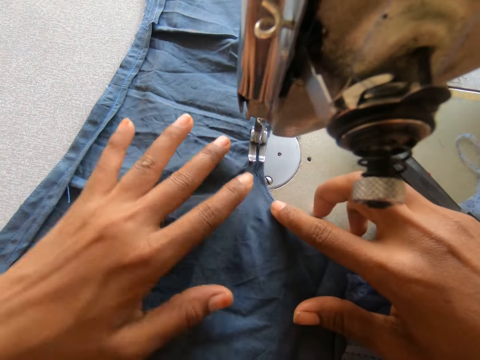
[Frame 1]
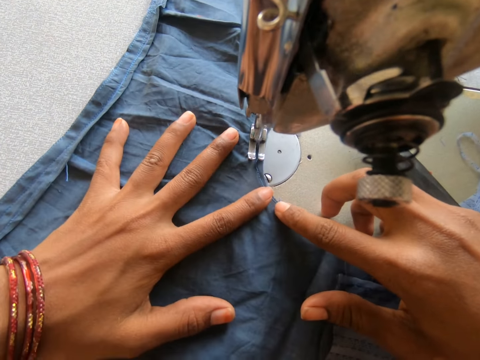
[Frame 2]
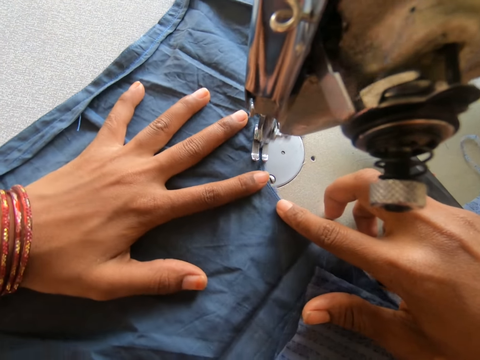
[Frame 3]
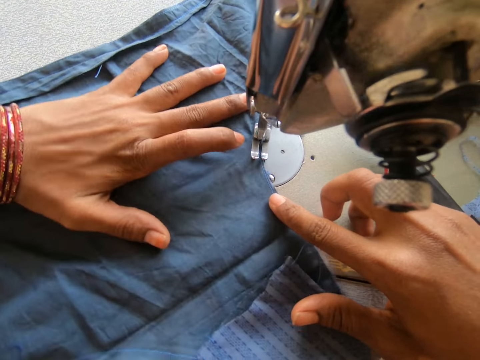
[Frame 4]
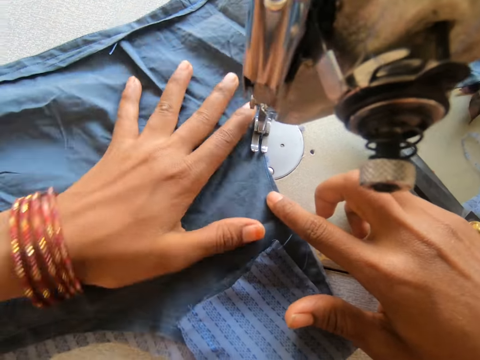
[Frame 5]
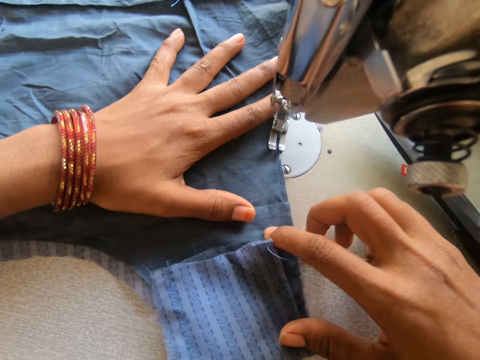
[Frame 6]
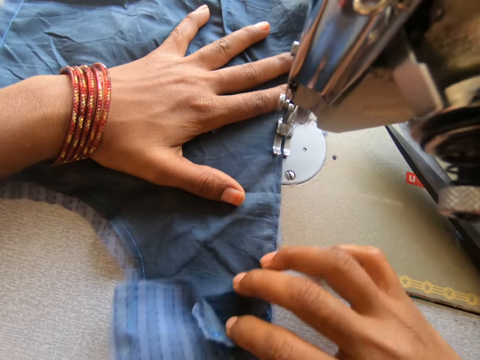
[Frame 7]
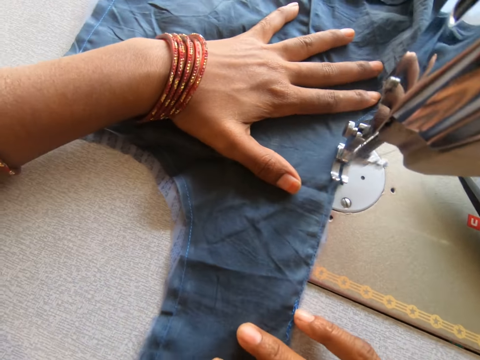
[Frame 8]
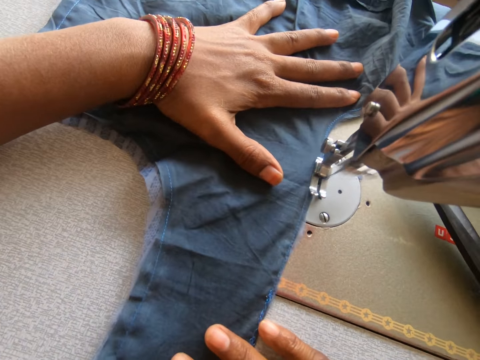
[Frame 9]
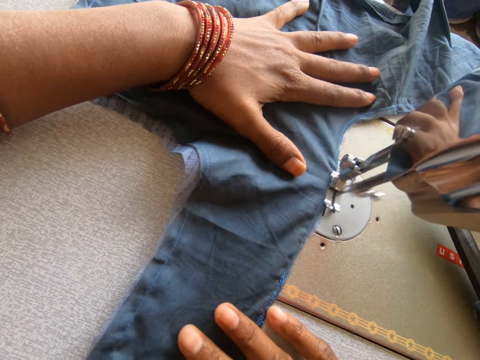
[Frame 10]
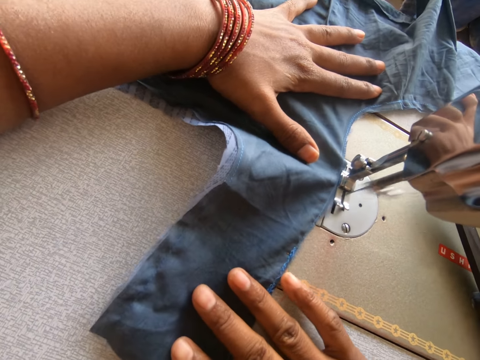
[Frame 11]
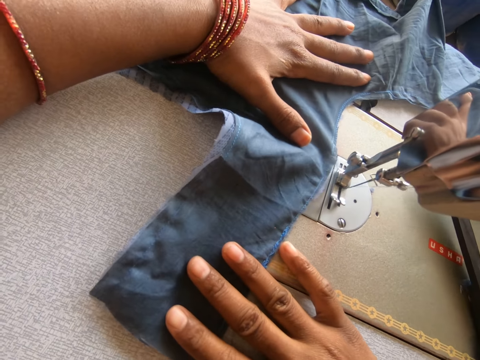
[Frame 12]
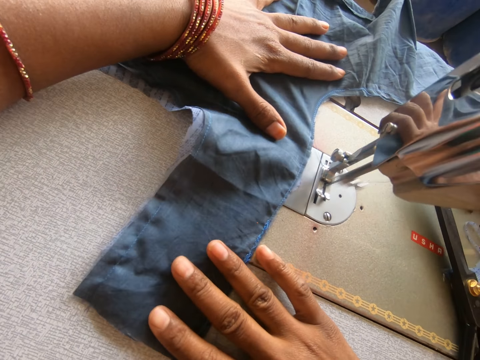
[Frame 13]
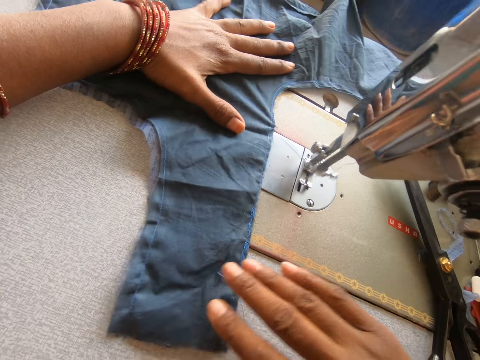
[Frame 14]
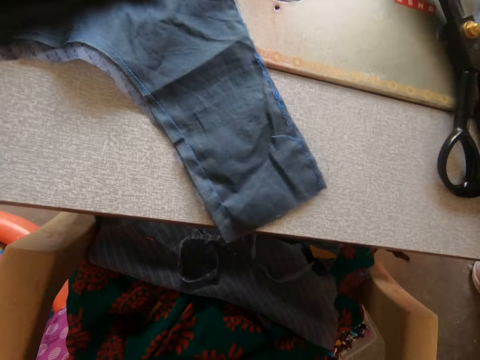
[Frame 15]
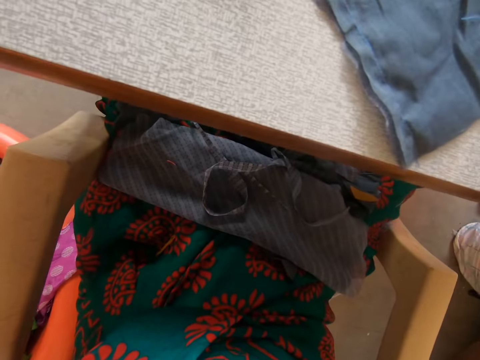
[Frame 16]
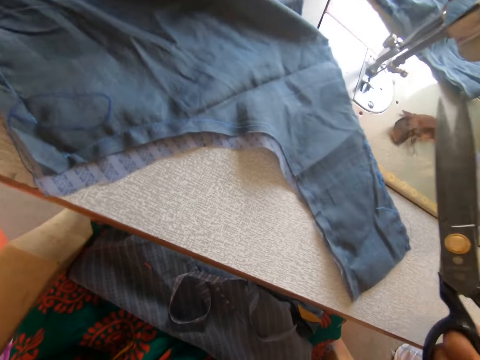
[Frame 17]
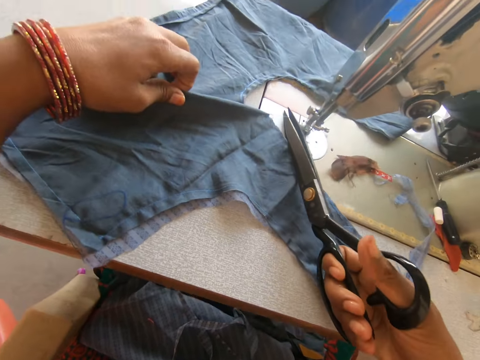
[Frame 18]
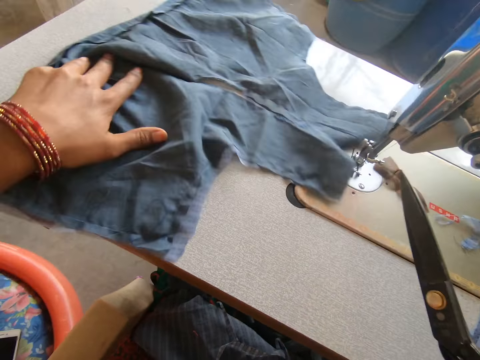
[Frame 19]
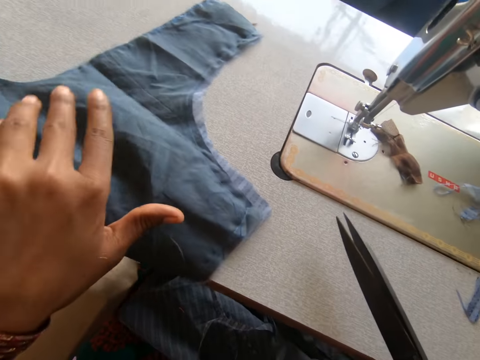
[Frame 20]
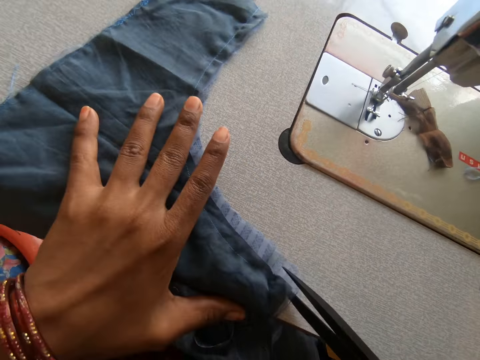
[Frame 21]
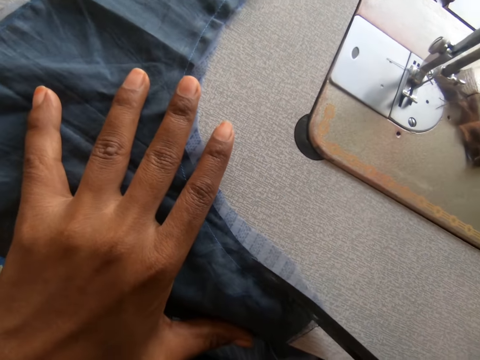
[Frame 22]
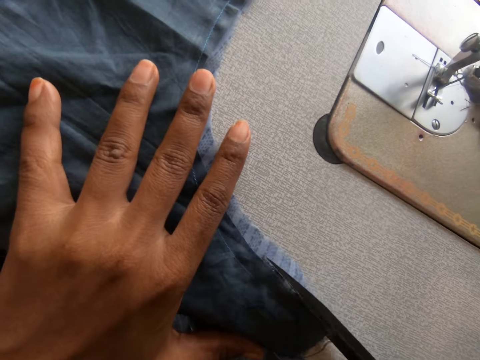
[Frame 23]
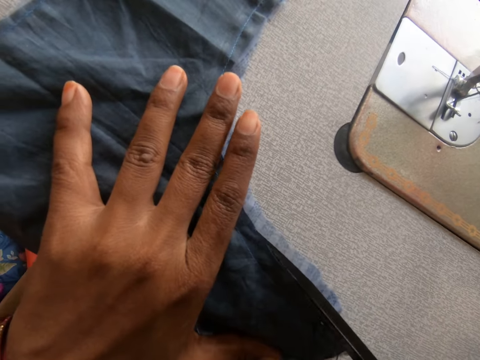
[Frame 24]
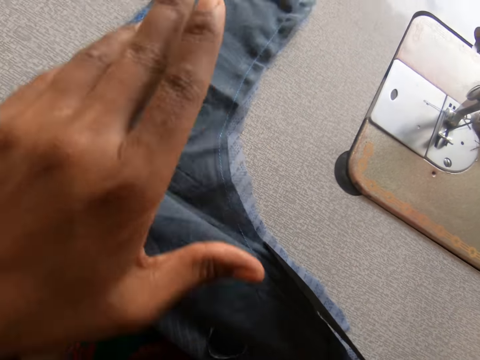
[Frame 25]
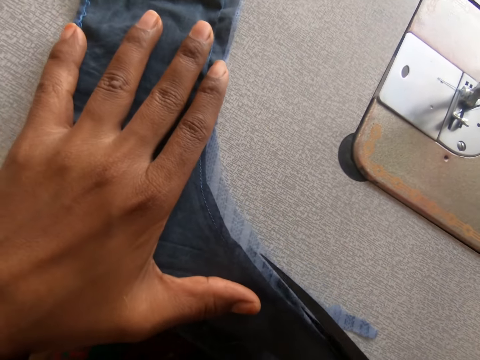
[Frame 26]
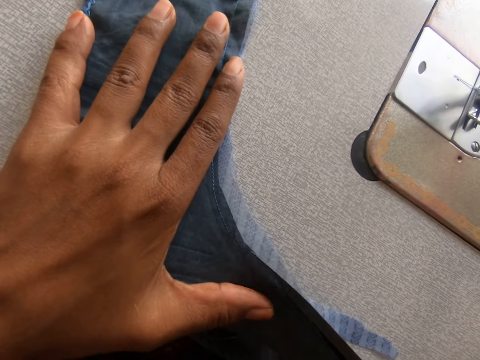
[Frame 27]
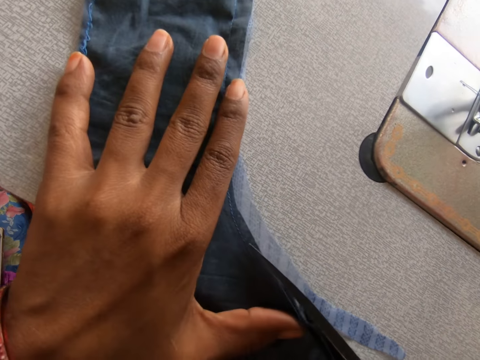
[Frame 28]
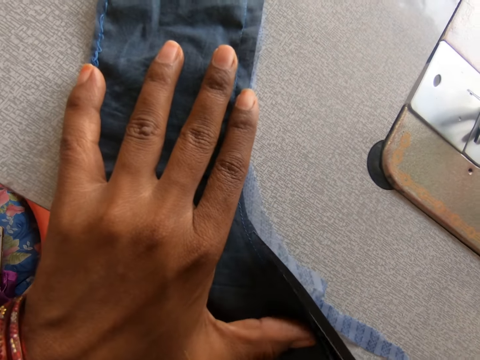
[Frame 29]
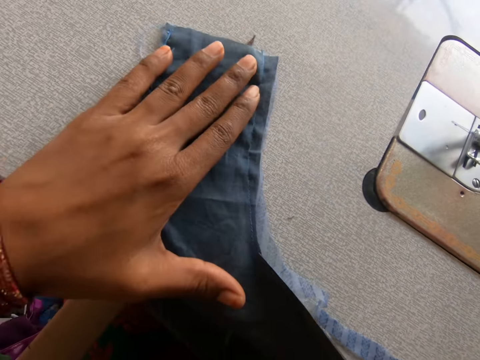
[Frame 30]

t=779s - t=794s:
The camera wearer takes the scissors. She cuts the thread with the scissors in her right hand. She cuts the cloth with the scissors in her right hand.

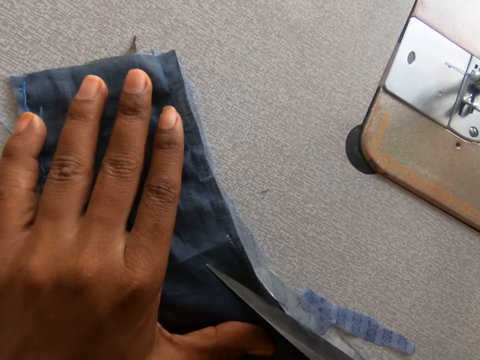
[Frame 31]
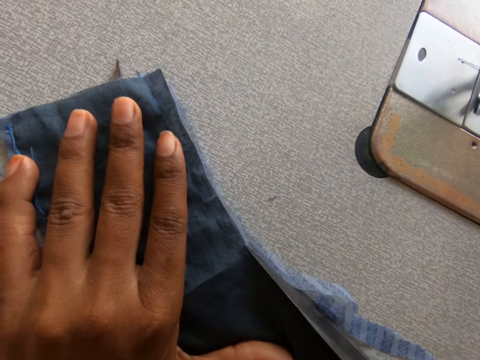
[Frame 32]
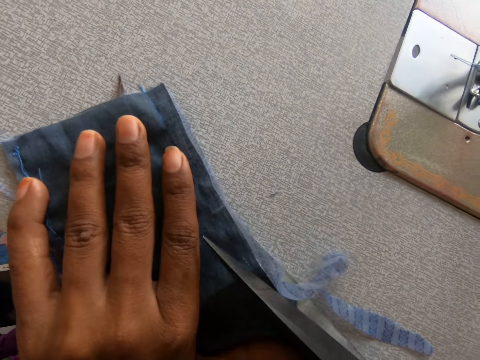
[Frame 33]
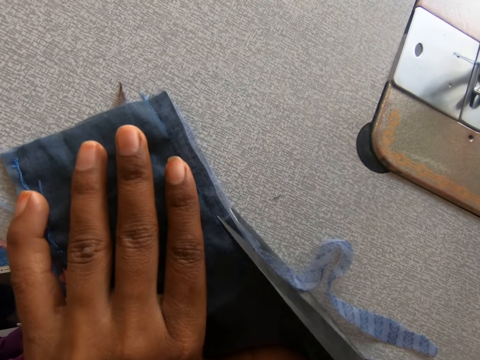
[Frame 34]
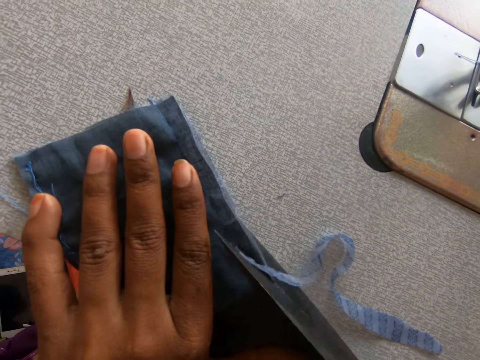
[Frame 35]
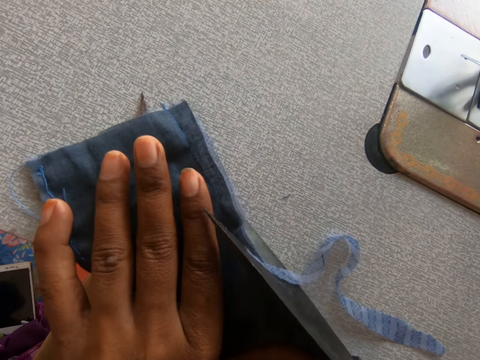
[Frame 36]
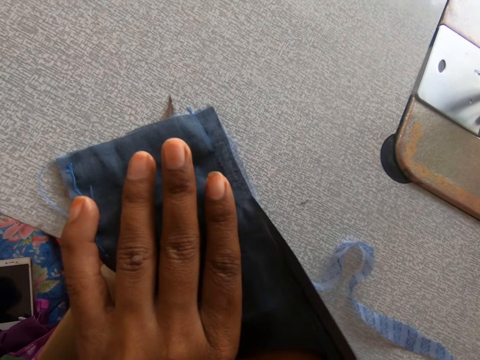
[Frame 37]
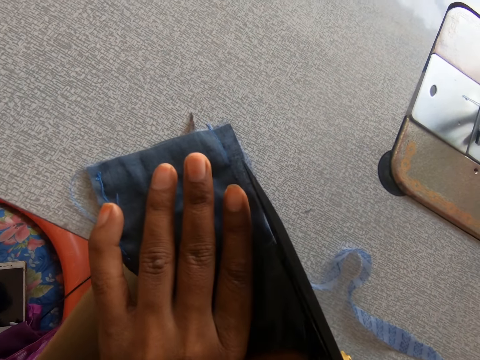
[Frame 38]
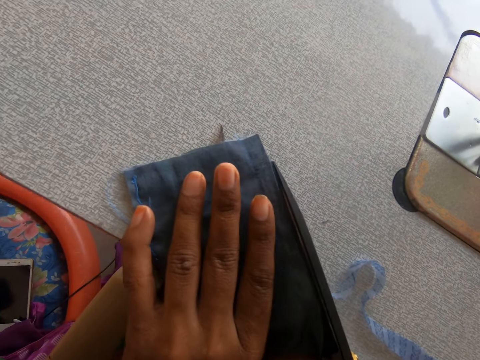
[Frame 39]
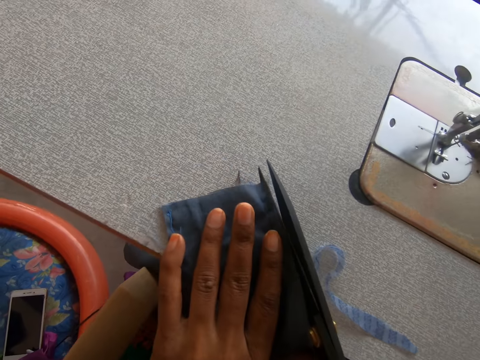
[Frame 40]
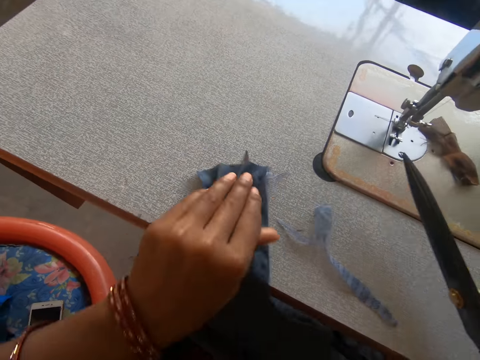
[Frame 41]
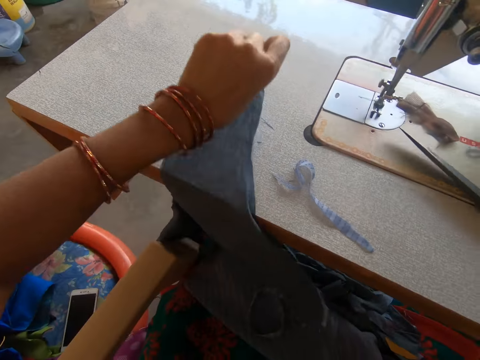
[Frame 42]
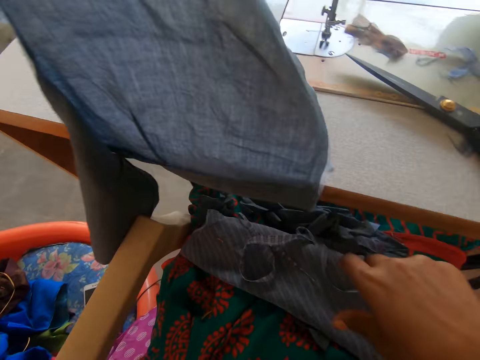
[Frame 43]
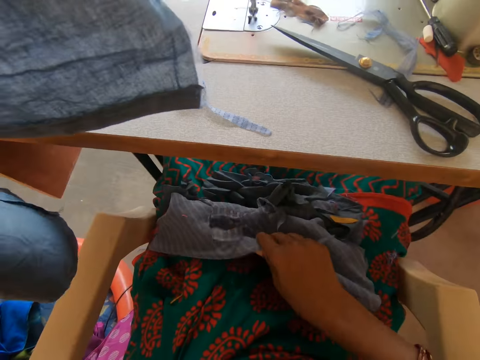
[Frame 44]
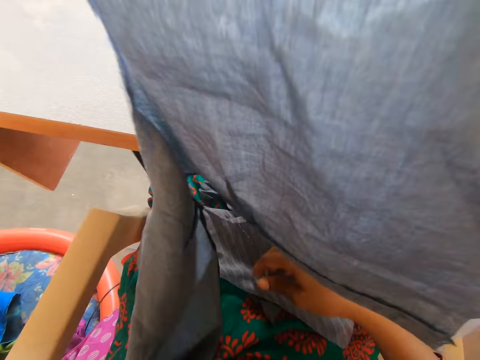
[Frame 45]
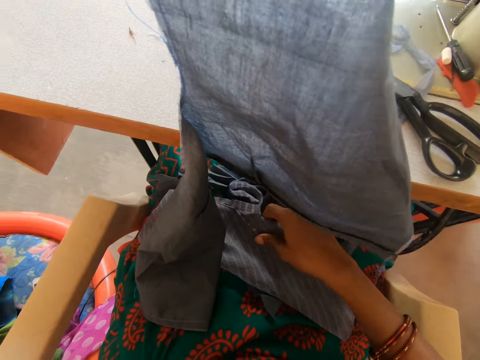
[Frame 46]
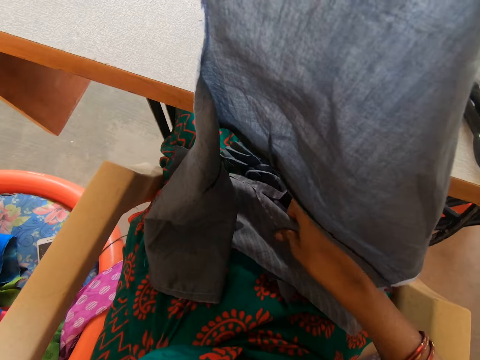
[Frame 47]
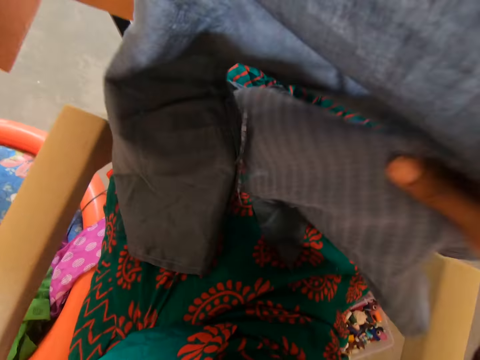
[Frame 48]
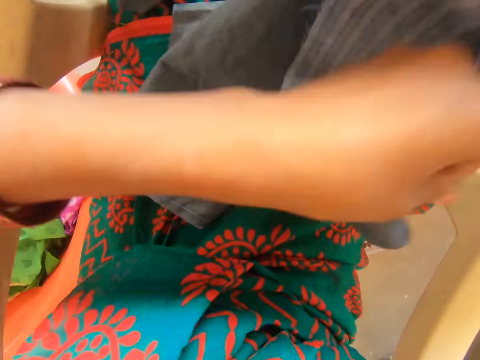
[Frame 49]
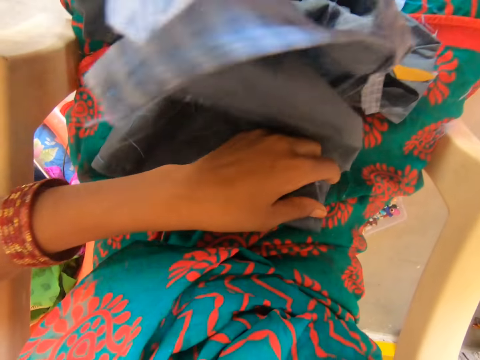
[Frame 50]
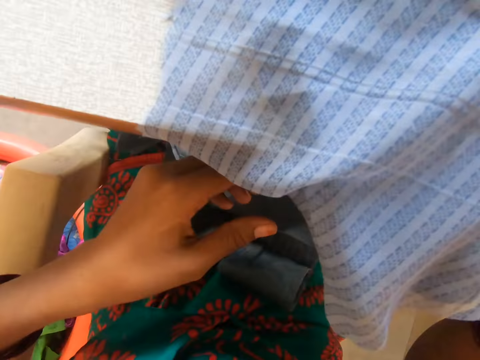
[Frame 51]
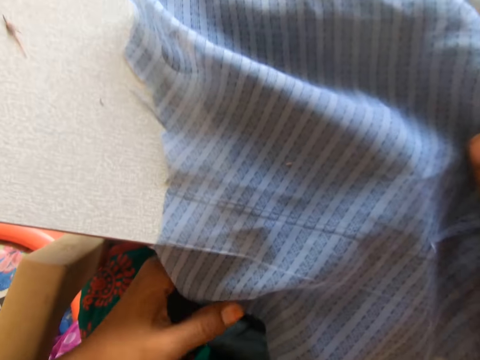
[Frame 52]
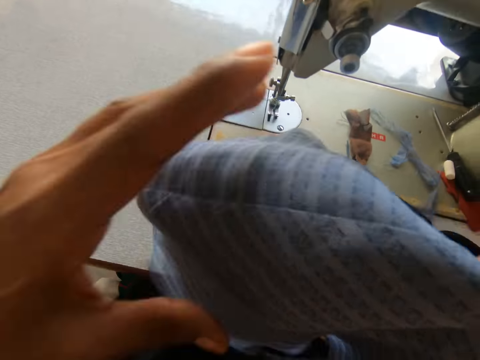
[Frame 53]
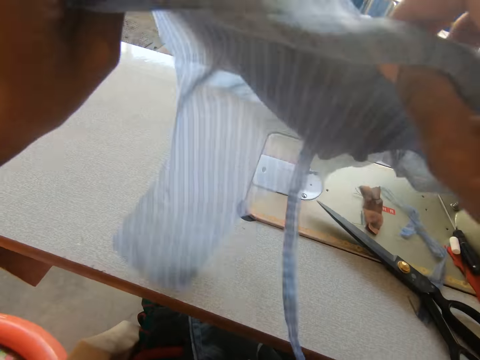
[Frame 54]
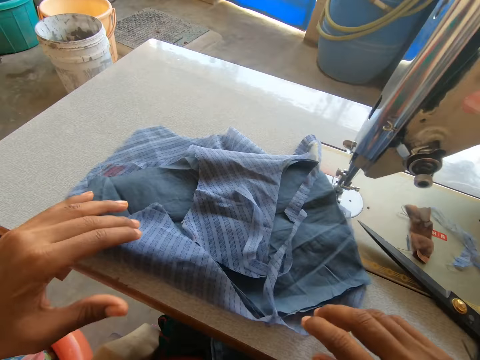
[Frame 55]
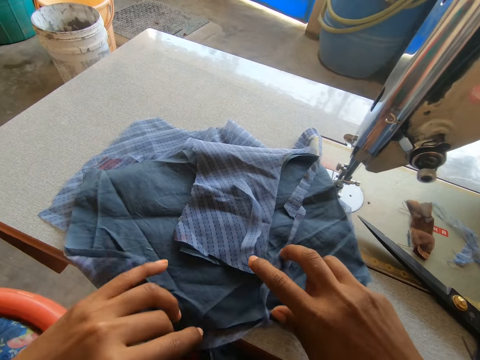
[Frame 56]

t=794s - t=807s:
The camera wearer moves the cloth from the sewing machine to her lap with her left hand. She drops the scissors on the sewing machine with her right hand. She lifts up the piece of cloth. She moves the cloth from her lap to the sewing machine with her right hand. She puts down the piece of cloth. She adjusts the cloth on the sewing machine with both hands.
